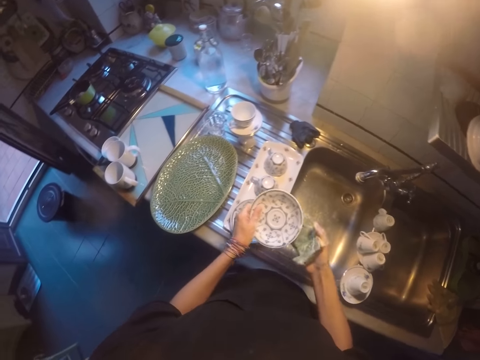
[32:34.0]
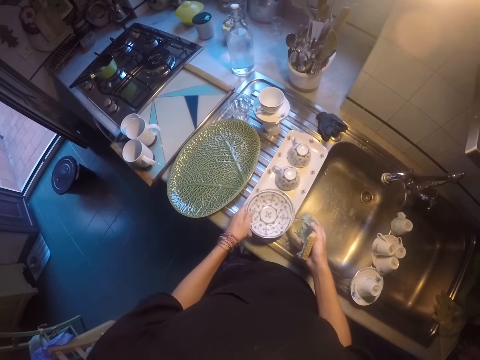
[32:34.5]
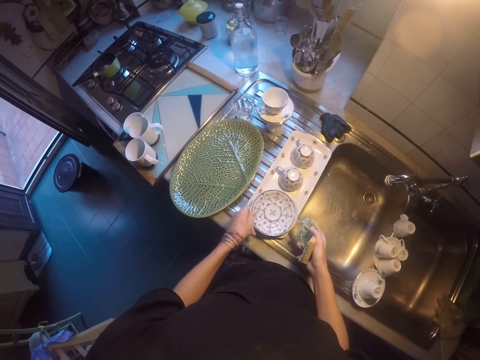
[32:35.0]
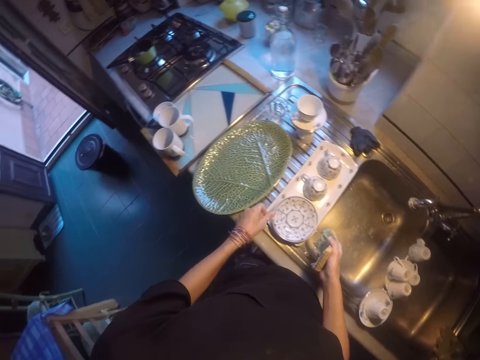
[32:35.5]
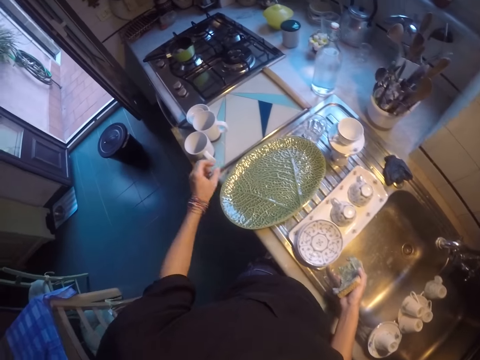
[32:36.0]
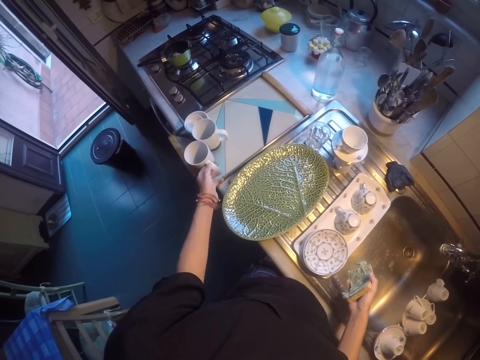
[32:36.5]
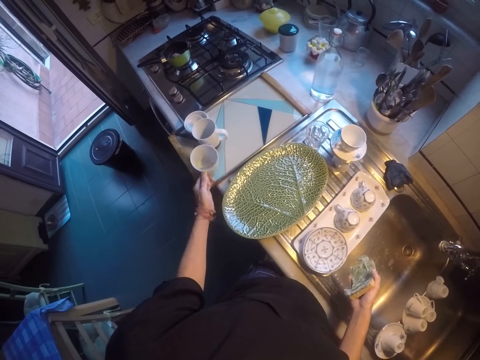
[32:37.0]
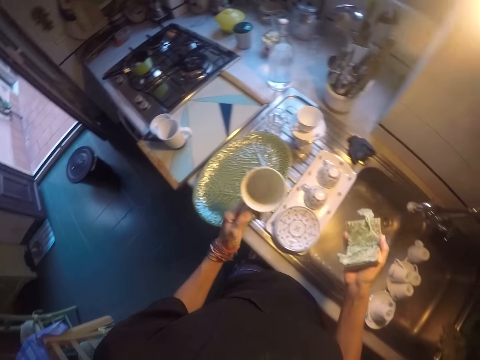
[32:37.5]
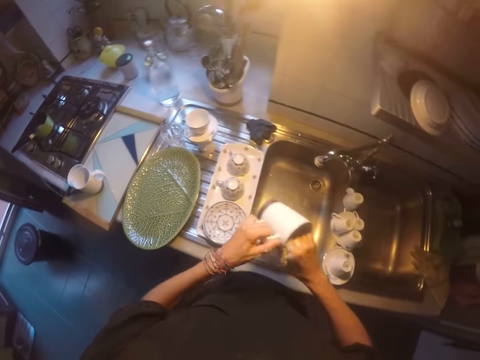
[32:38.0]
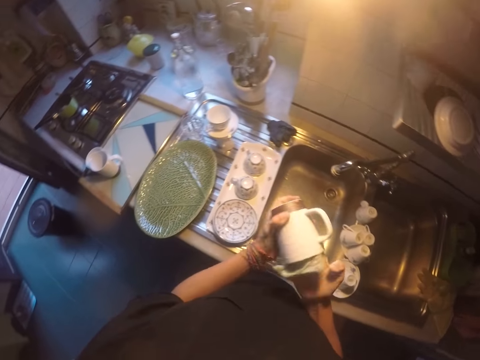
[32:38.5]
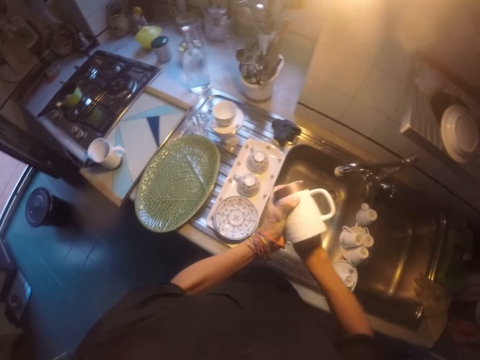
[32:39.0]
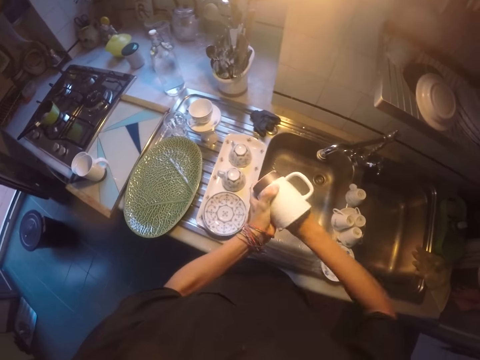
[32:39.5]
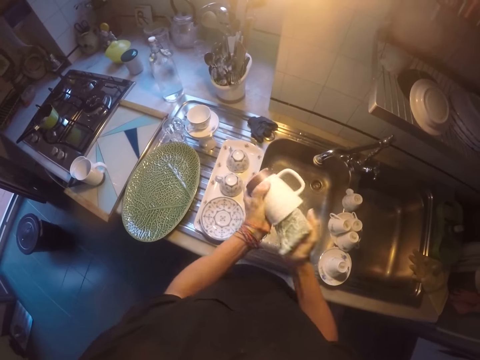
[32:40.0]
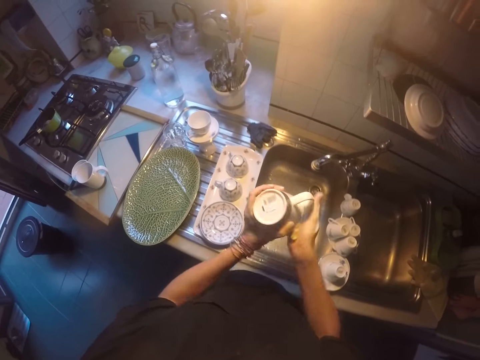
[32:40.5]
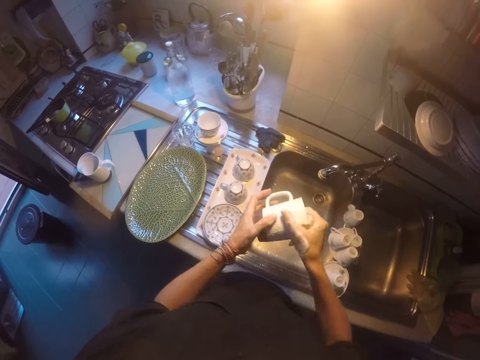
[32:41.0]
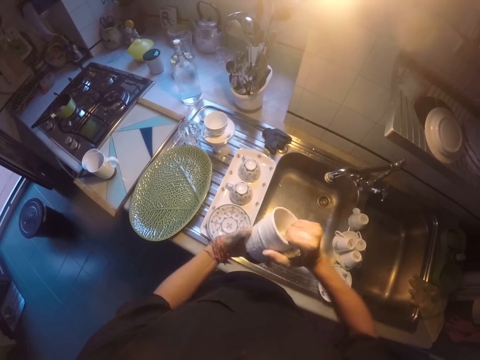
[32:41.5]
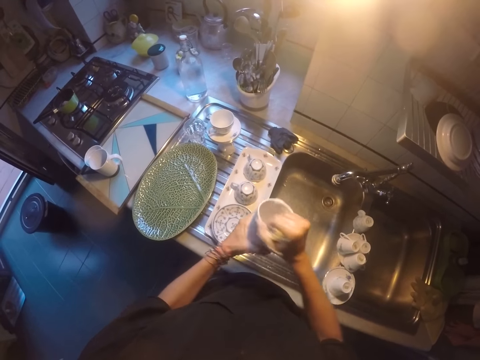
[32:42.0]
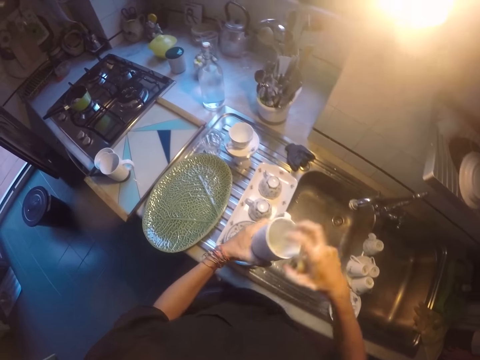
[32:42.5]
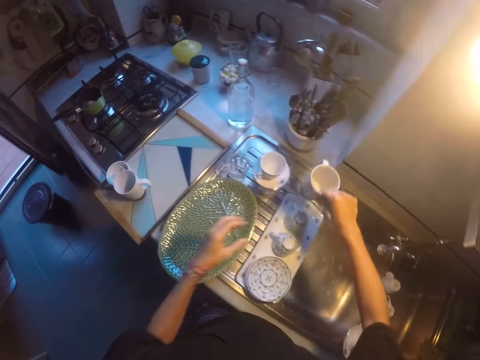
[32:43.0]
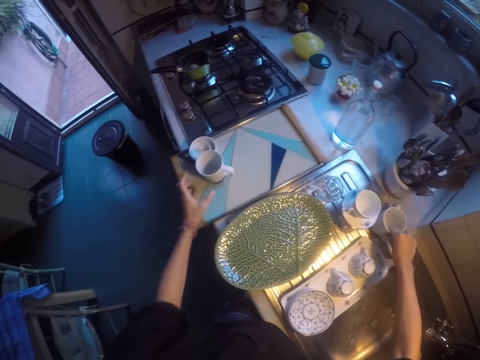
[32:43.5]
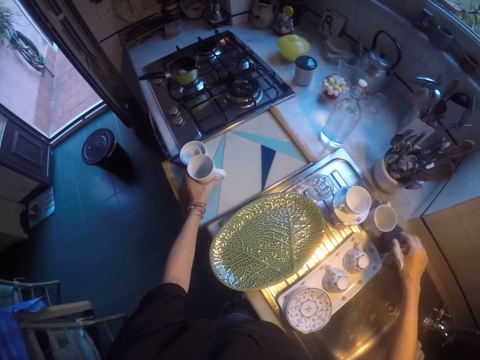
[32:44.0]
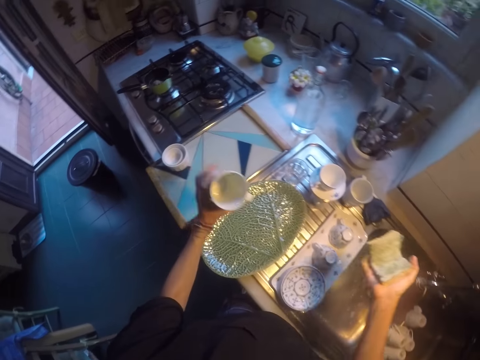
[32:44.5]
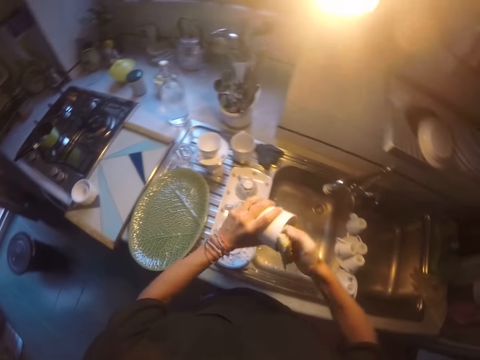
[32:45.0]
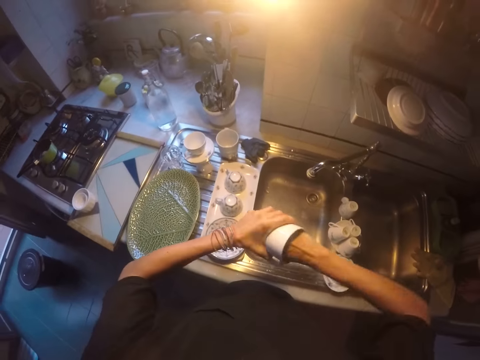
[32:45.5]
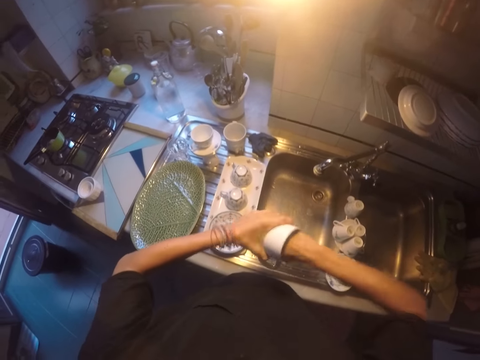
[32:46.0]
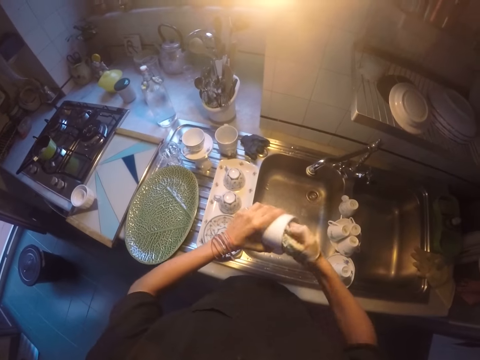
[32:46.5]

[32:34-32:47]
The camera wearer places the saucer plate on top of another. They move the right hand. They pick up a cup, lift the cup and wash the cup. They place the cup on the sink table top. They move the left hand. They pick up the cup, lift the cup and wash the cup.

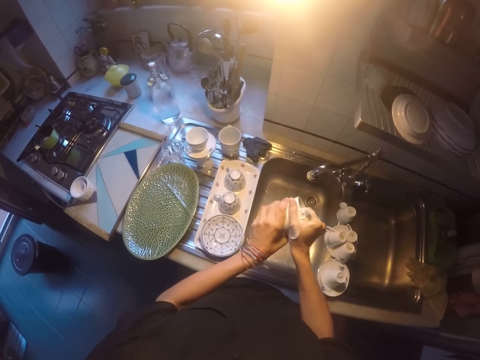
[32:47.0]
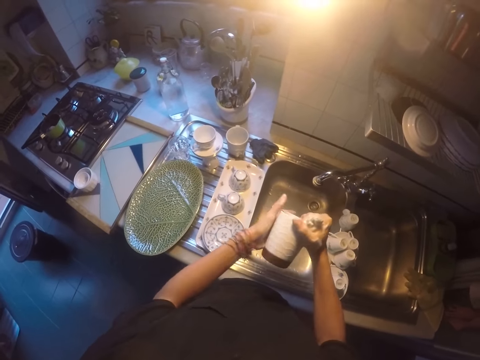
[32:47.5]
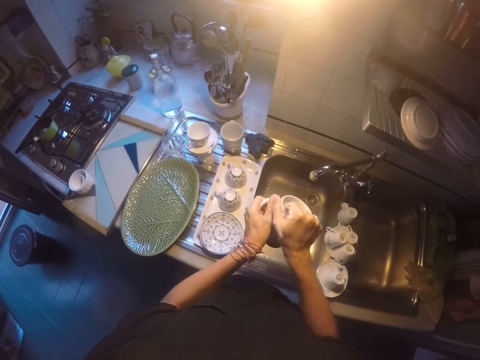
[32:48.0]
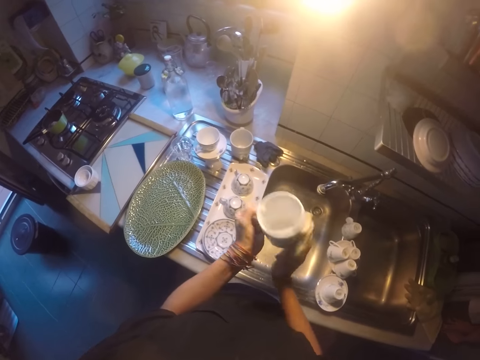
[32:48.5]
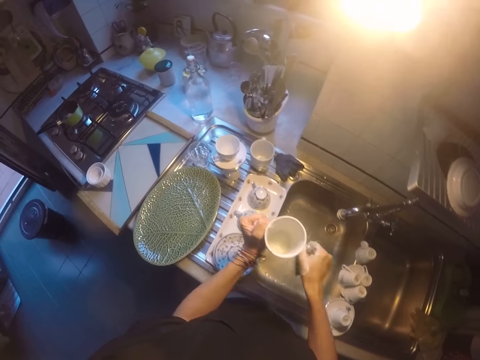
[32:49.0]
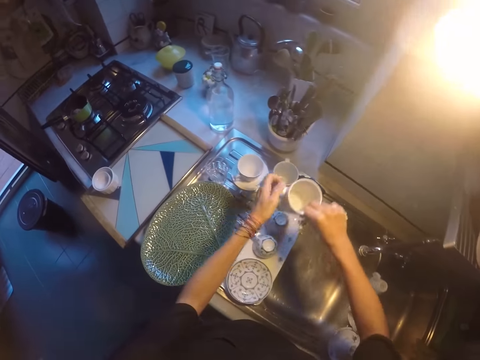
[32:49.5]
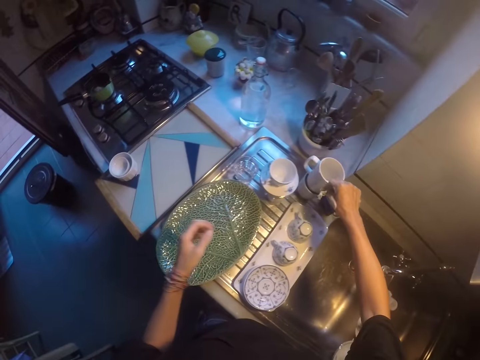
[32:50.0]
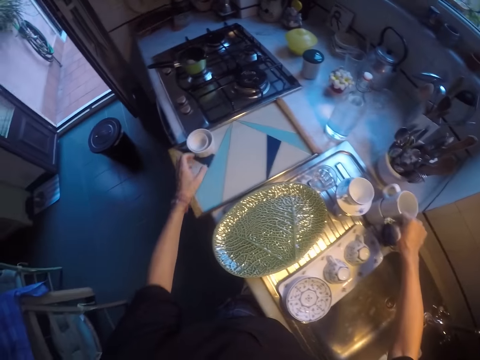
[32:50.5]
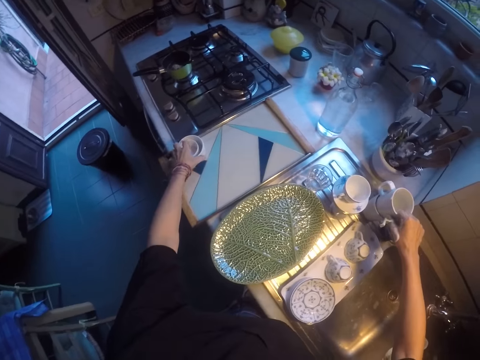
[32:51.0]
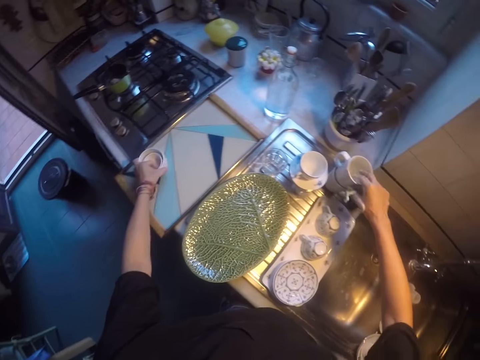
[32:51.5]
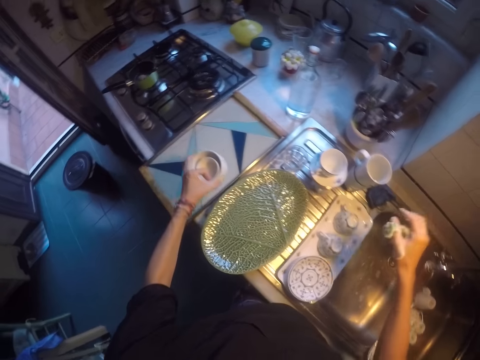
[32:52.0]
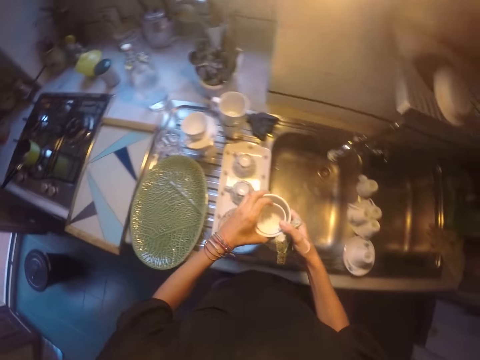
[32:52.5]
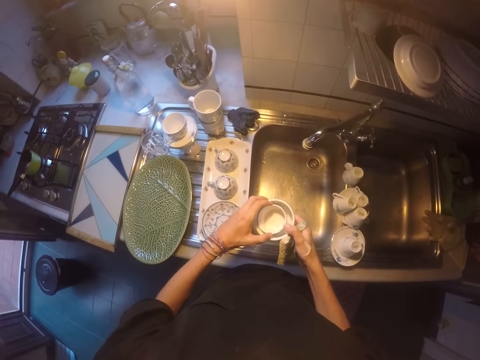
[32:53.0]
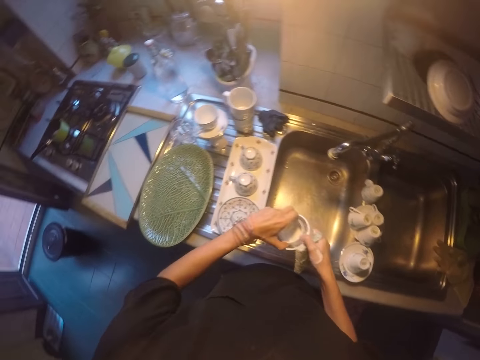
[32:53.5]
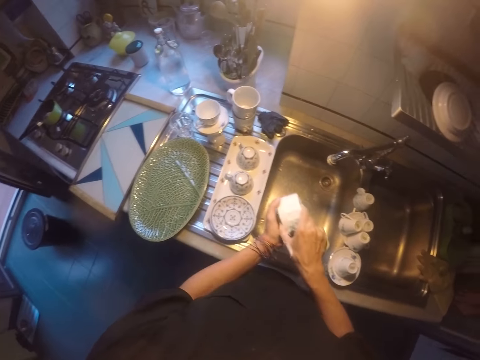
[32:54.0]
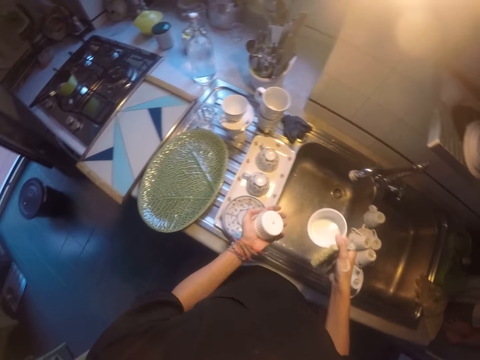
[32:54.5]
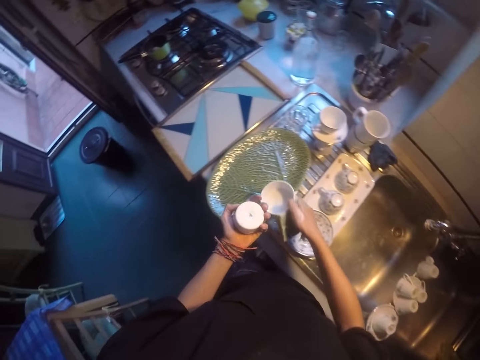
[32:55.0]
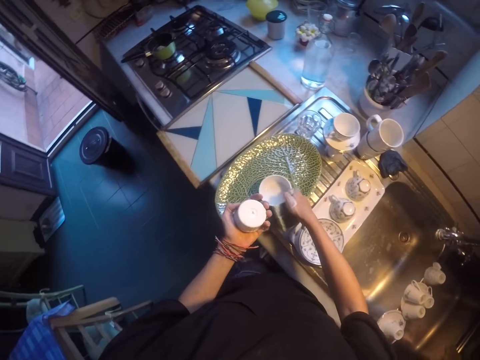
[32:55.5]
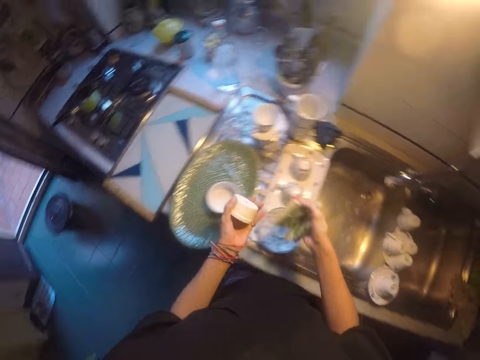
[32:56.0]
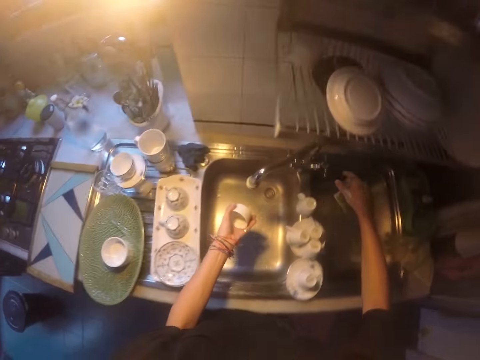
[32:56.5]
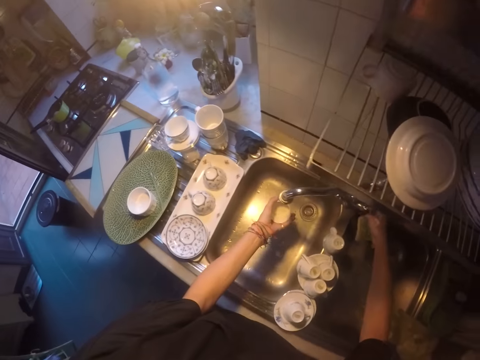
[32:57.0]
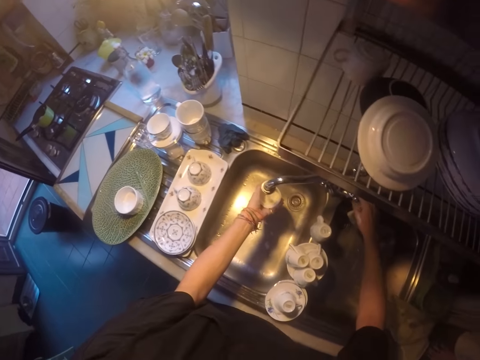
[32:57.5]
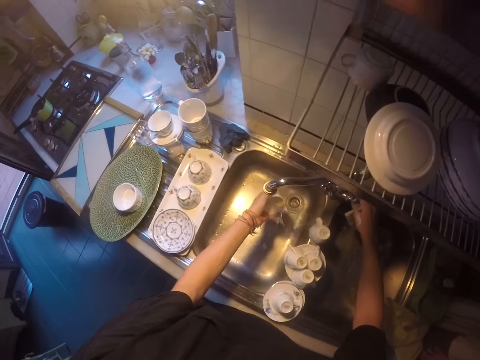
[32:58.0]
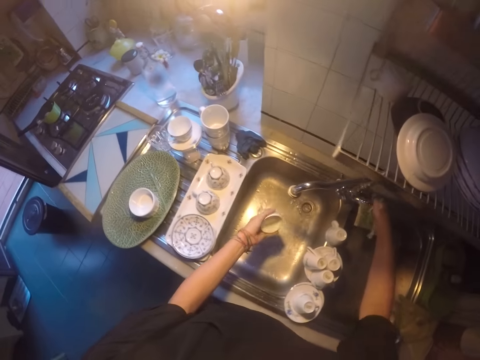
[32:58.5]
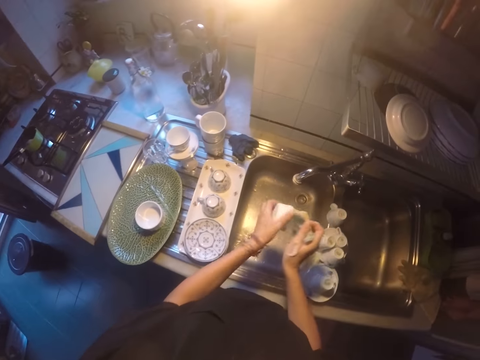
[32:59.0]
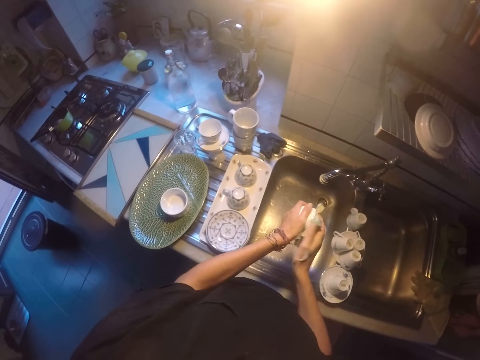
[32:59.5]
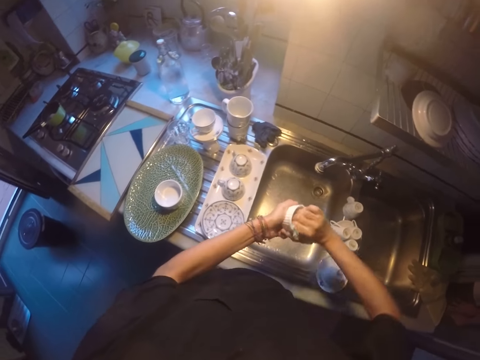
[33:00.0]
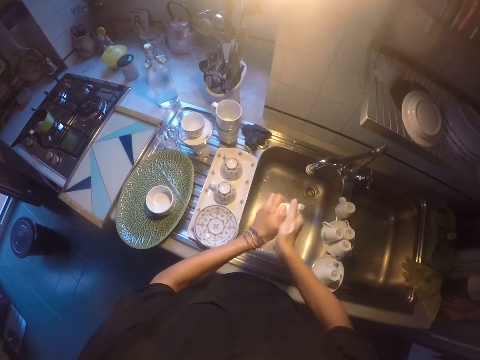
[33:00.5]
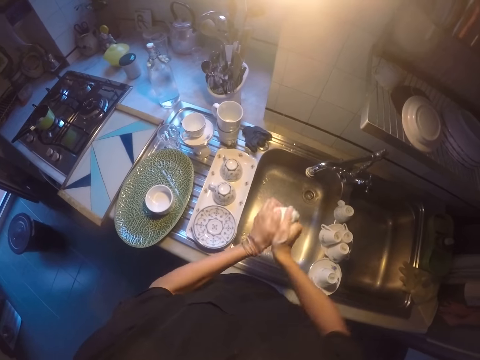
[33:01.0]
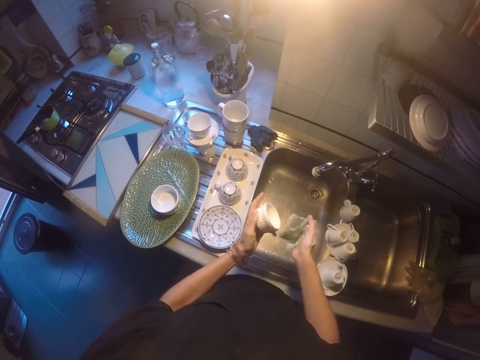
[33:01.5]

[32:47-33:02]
The camera wearer scrubs the cup. They move the cup. They place the cup on top of another. They pick up a bowl. They lift the bowl. They remove a bowl from another bowl. They move both hands. They place the bowl on the plate. They move both hands. They open the tap. They rinse the bowl. They close the tap. They wash the bowl.
